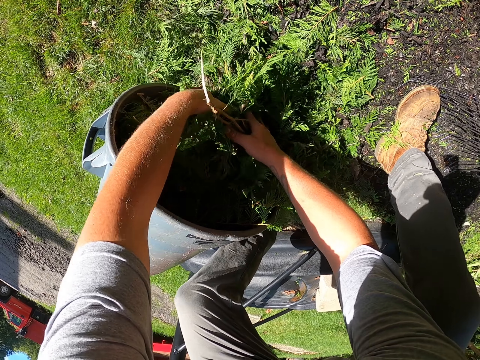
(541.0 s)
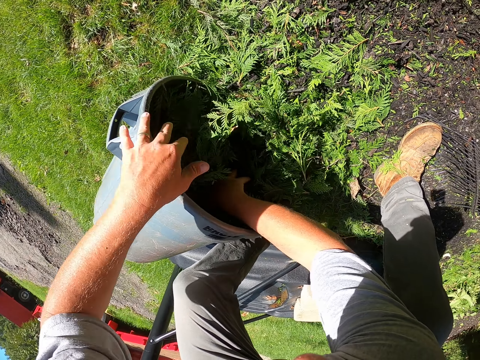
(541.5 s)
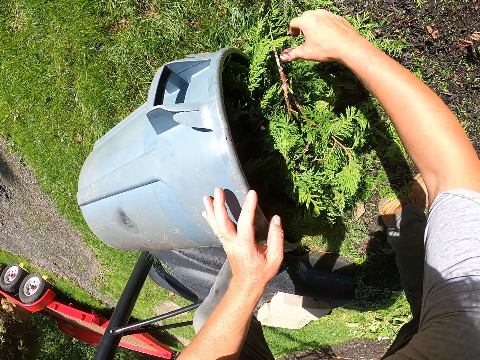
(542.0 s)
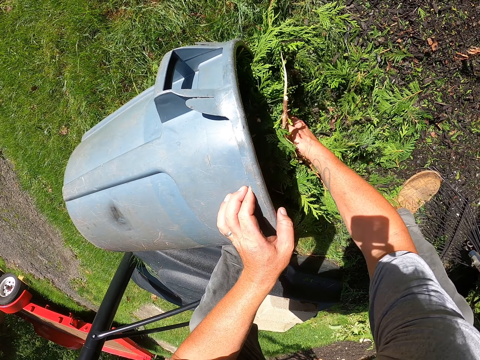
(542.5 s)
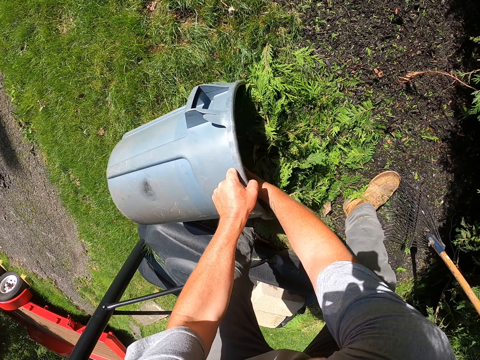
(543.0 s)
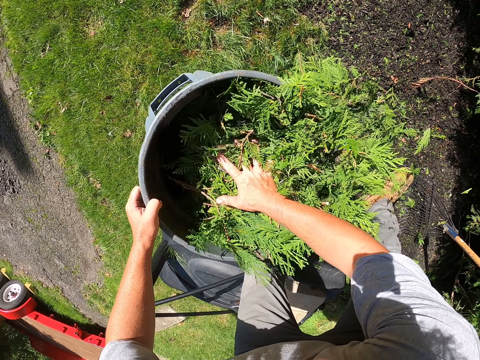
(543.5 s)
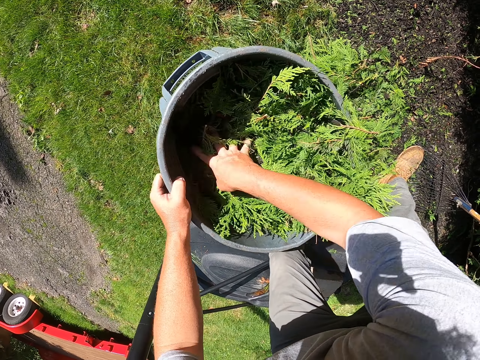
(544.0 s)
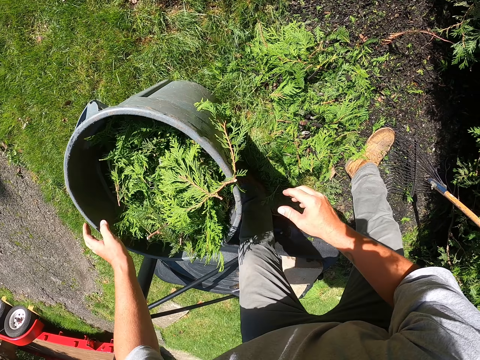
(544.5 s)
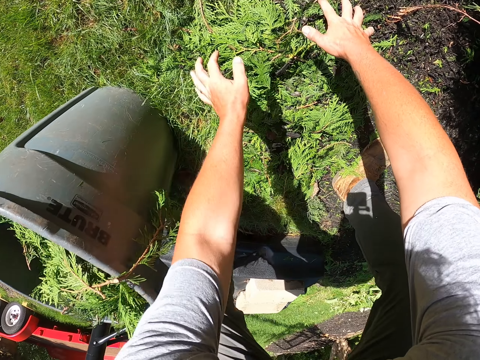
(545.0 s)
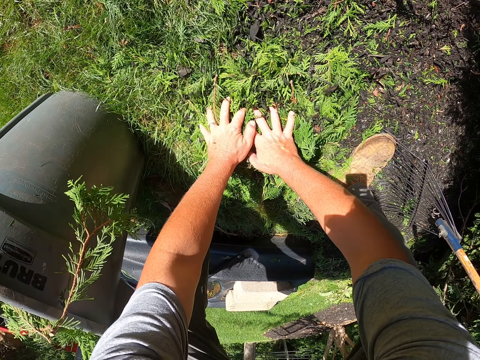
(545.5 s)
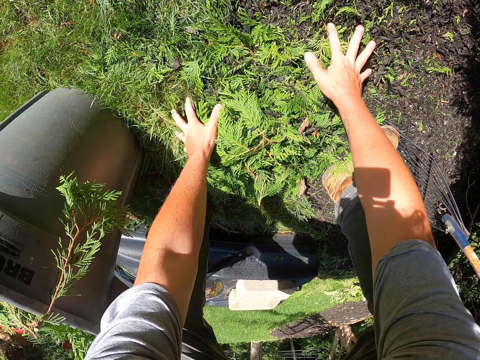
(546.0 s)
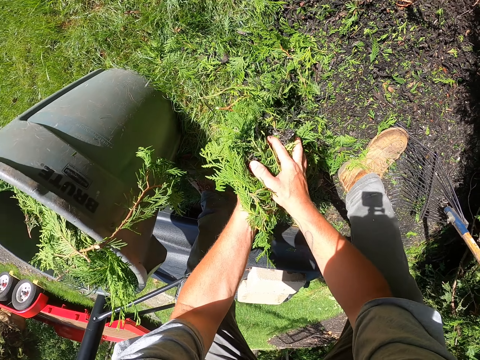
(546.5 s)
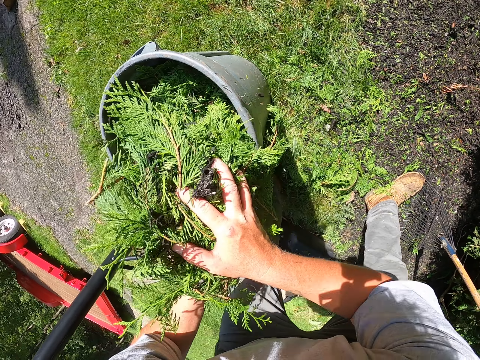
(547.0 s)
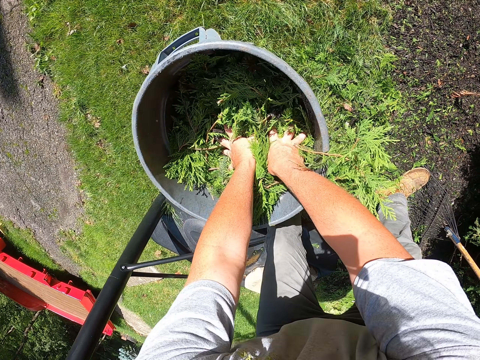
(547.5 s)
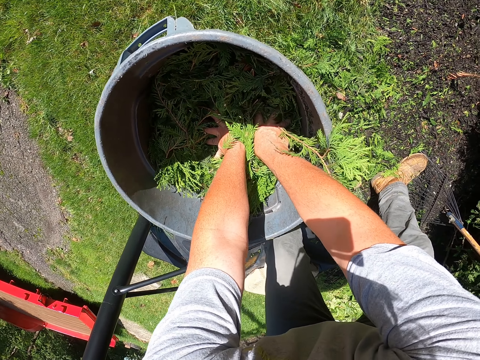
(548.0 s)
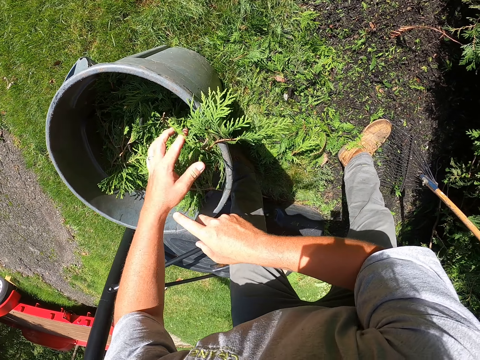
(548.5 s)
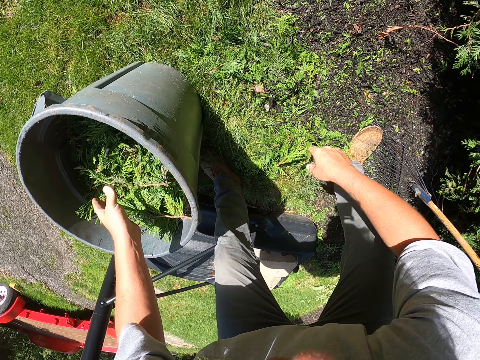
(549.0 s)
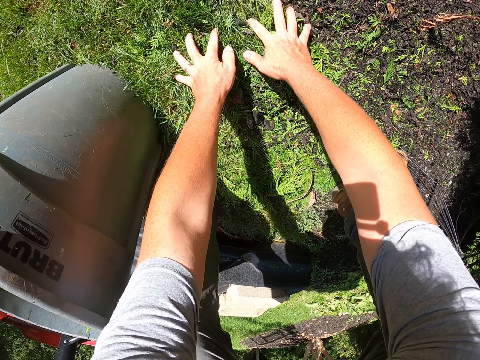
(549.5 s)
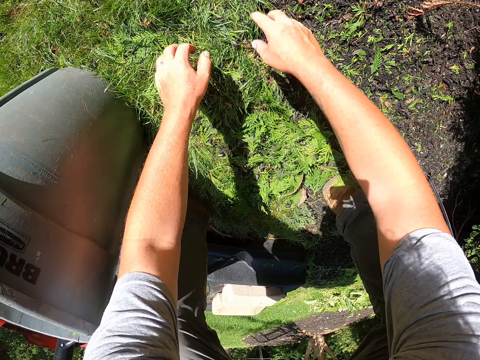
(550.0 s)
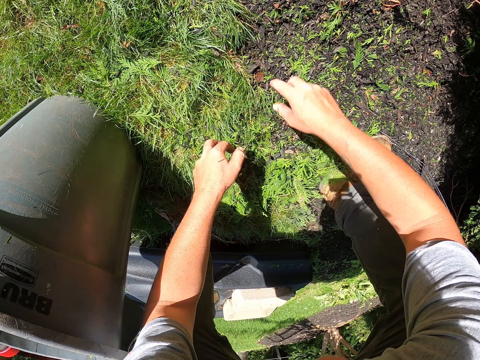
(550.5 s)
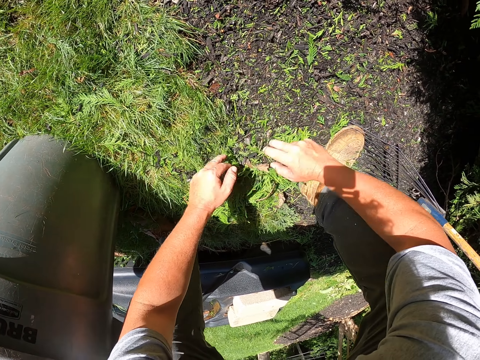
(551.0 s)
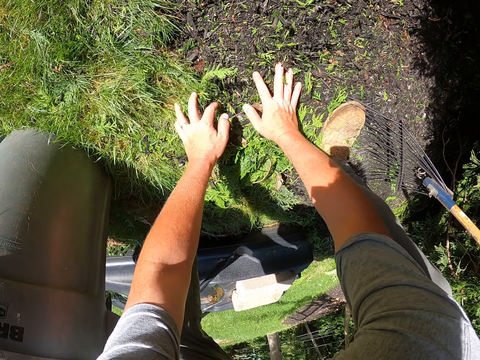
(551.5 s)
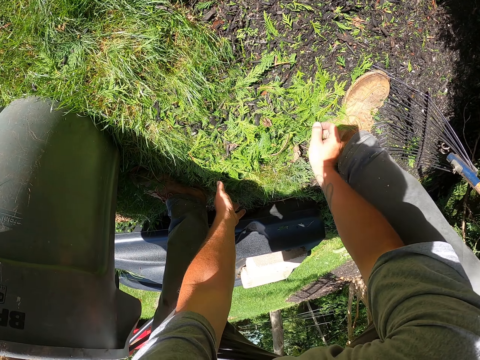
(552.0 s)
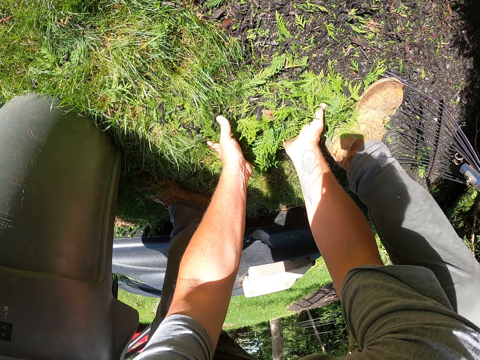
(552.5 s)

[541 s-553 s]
The camera wearer collects the leaves with the hands. They put the leaves in the bucket with the hands. They lift the bucket. They collect the leaves and put the leaves inside the bucket. They collect the leaves.

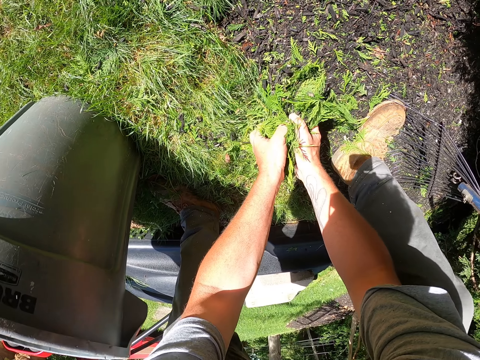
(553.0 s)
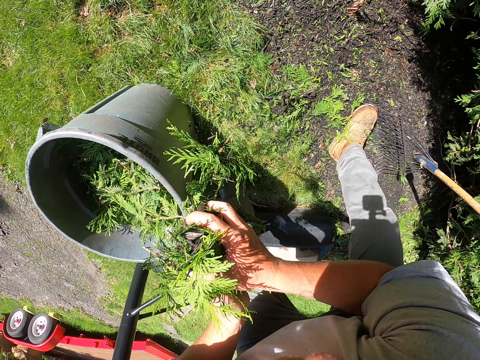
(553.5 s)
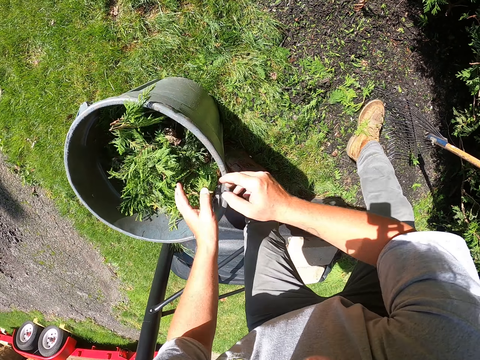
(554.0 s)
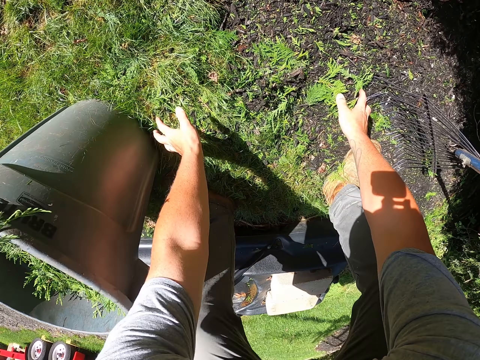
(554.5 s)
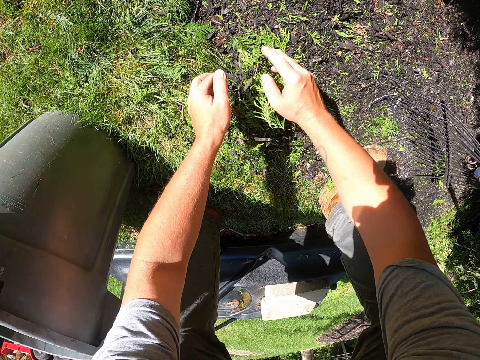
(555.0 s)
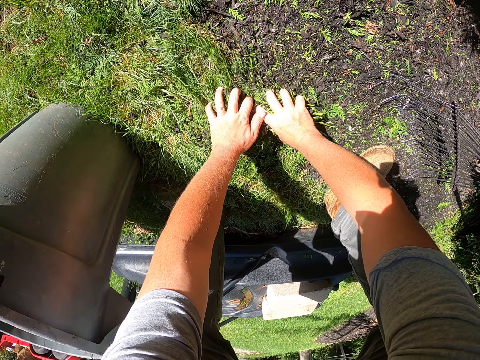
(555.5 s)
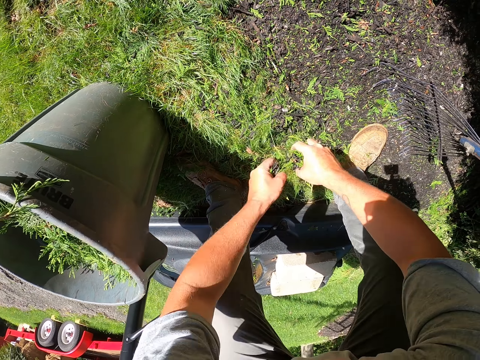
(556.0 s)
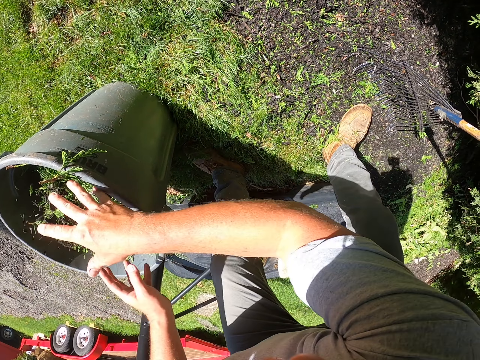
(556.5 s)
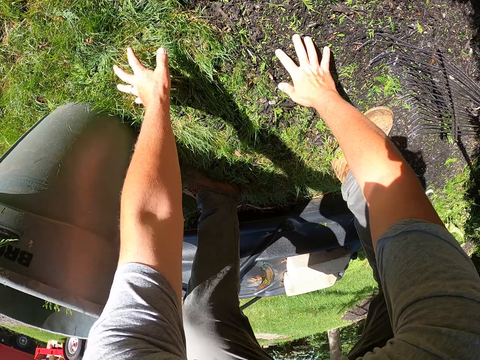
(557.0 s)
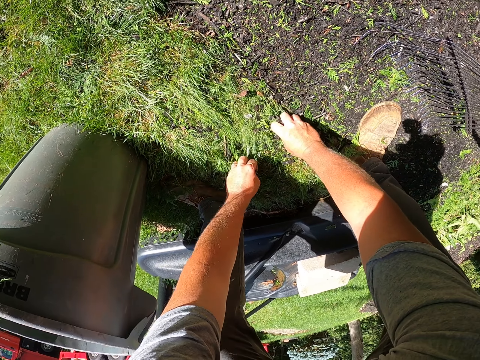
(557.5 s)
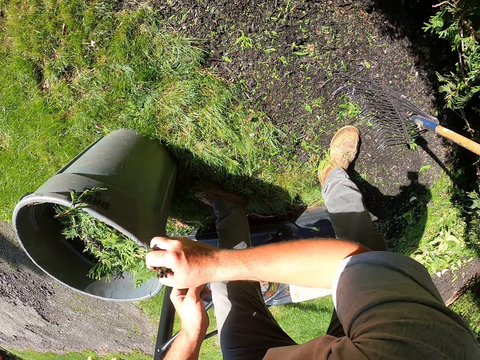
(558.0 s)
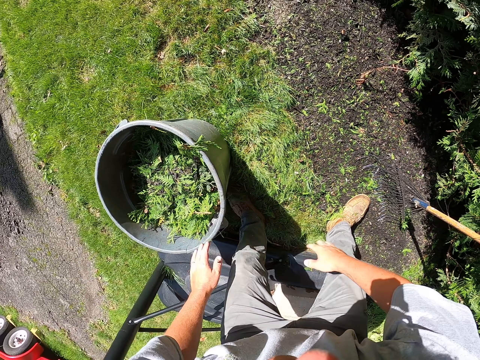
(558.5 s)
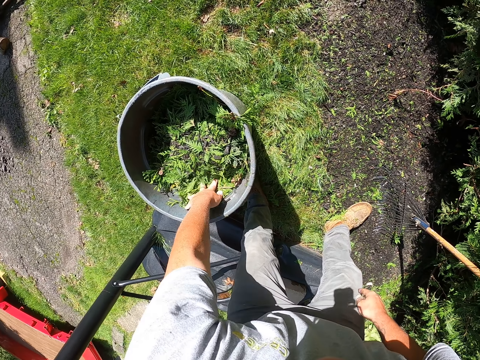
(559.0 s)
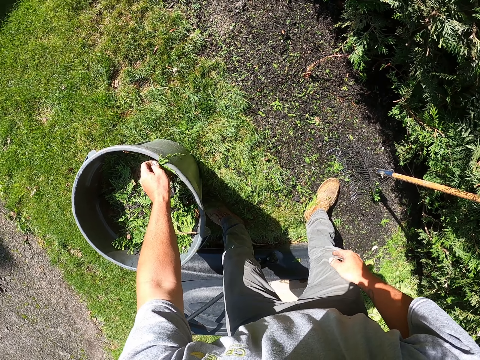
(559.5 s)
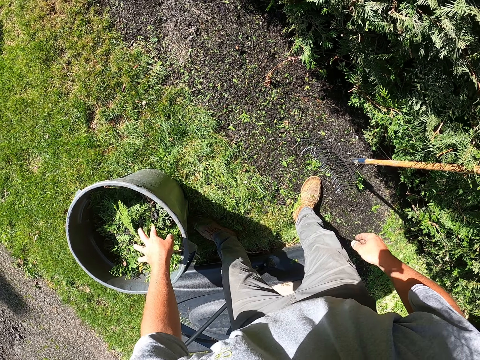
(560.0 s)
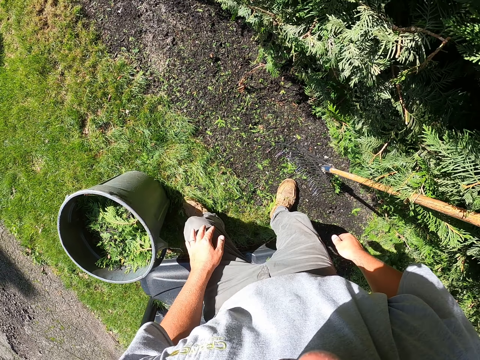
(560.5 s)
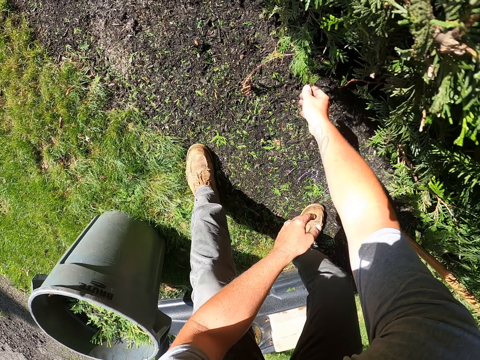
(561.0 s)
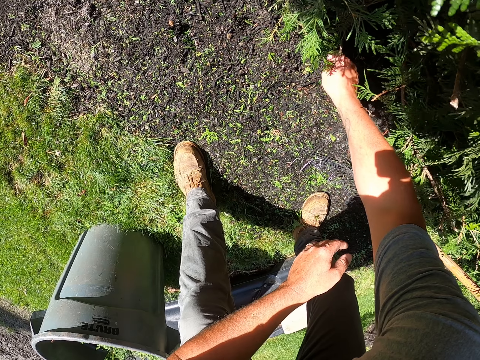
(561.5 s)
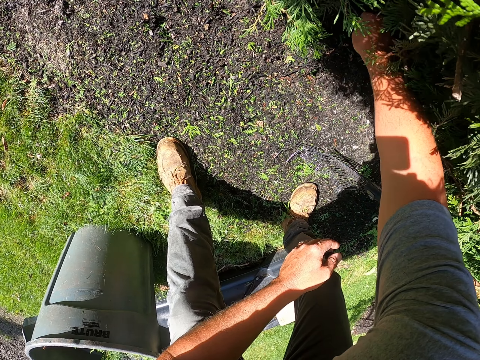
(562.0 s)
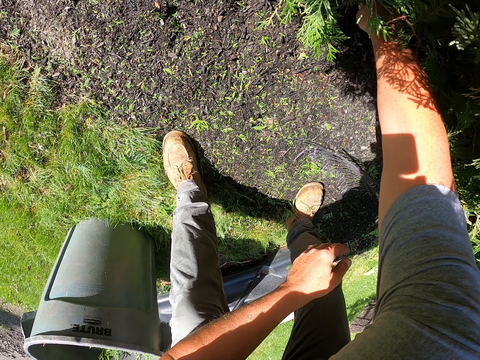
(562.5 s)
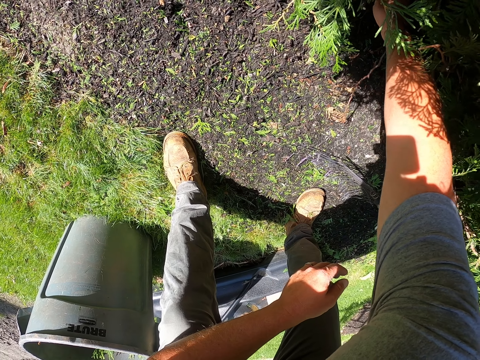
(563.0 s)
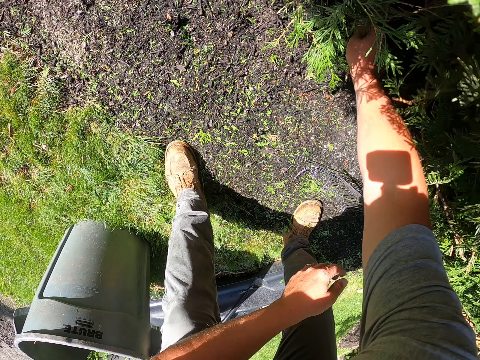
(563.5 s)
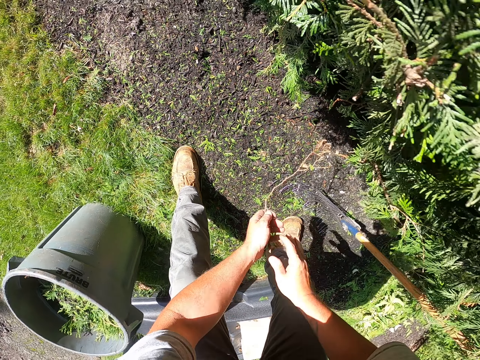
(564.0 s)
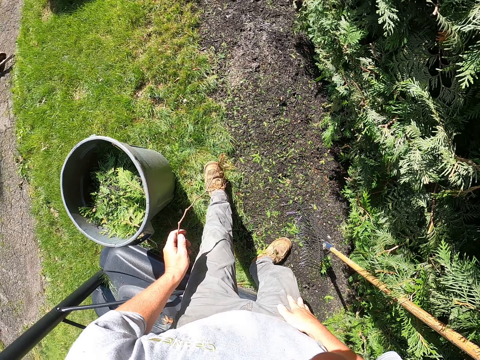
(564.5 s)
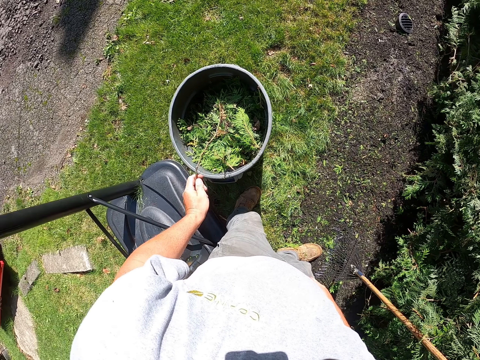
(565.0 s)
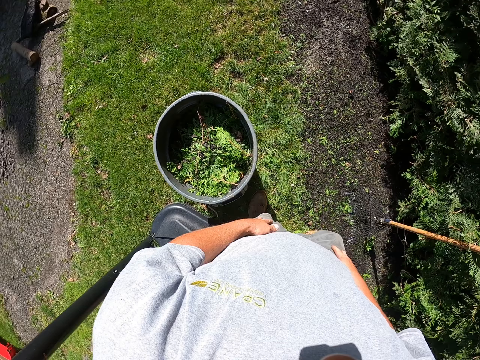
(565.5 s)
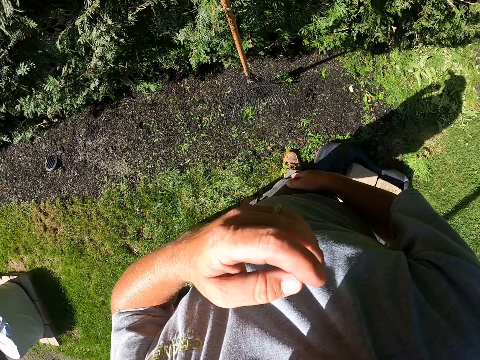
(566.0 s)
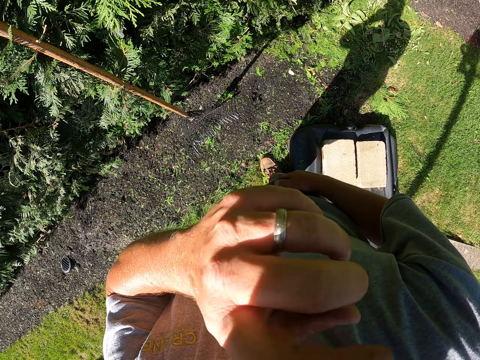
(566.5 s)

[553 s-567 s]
The camera wearer drops the leaves in the bucket. He collects the leaves and picks up dirt with the hands. He throws the dirt in the litter bin bucket. He picks up the dirt with the hands and throws the dirt in the litter bin bucket. He pulls a branch. He prunes the plants. He throws the branch in the litter bin bucket. He lifts his hand.
